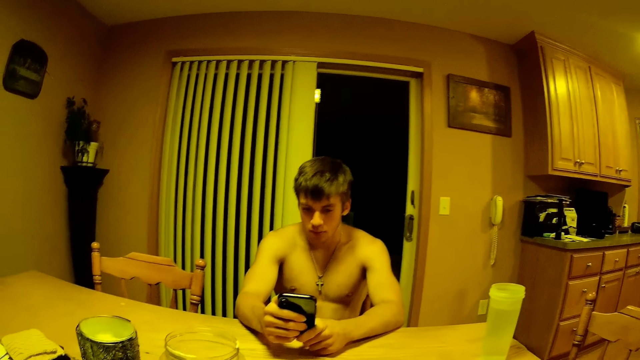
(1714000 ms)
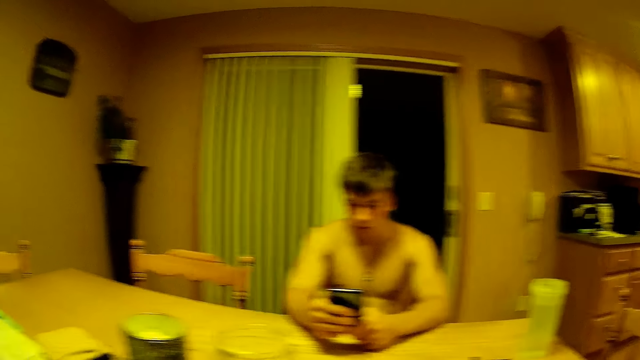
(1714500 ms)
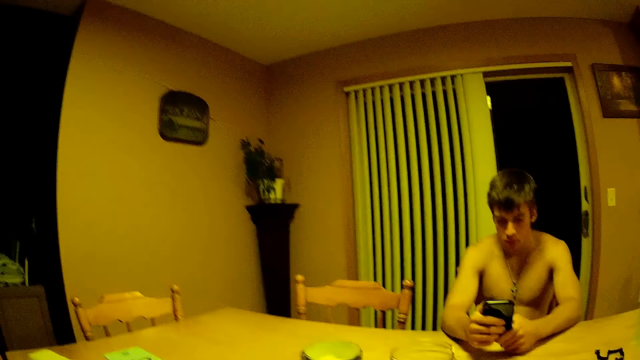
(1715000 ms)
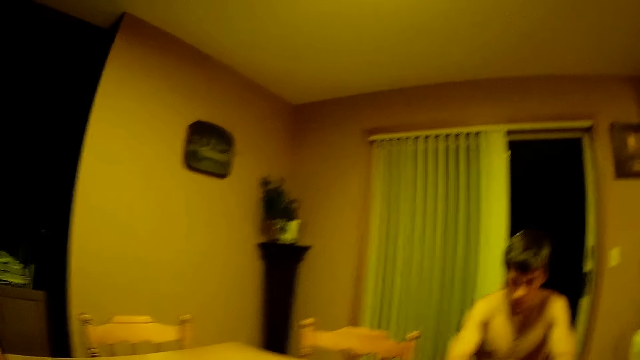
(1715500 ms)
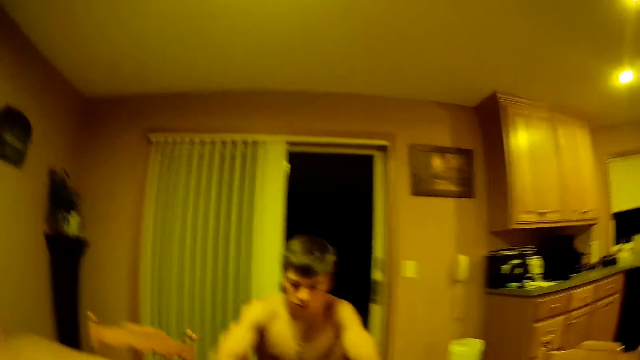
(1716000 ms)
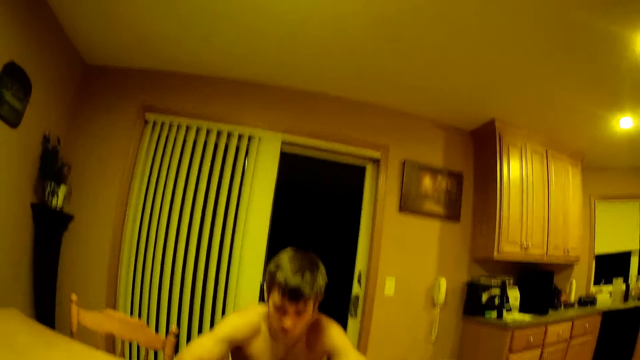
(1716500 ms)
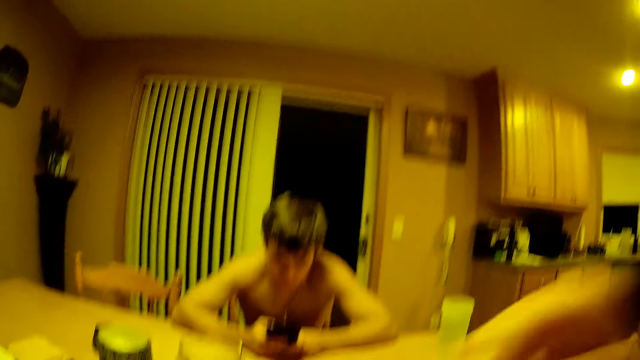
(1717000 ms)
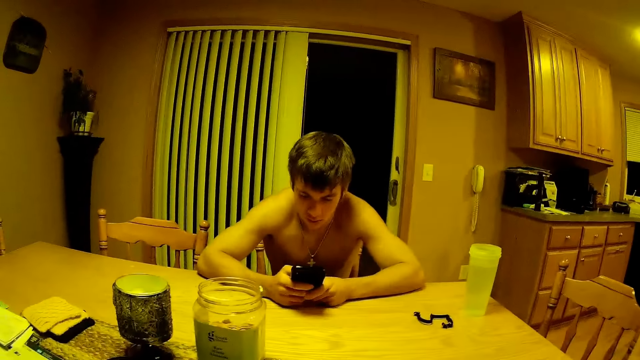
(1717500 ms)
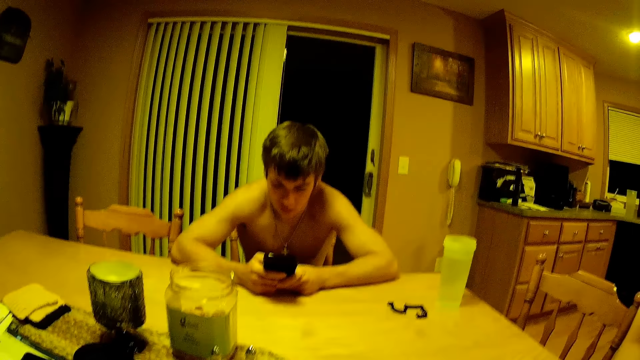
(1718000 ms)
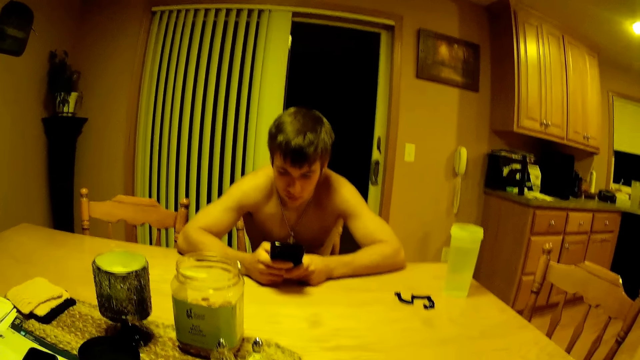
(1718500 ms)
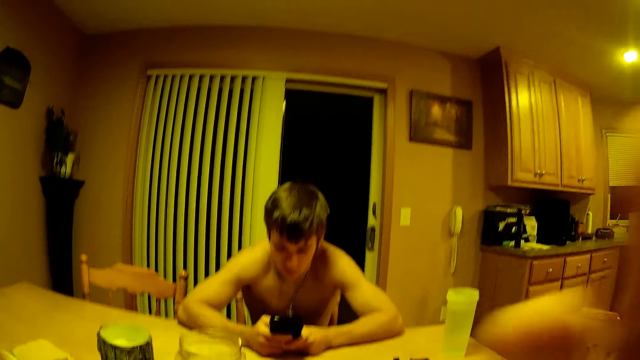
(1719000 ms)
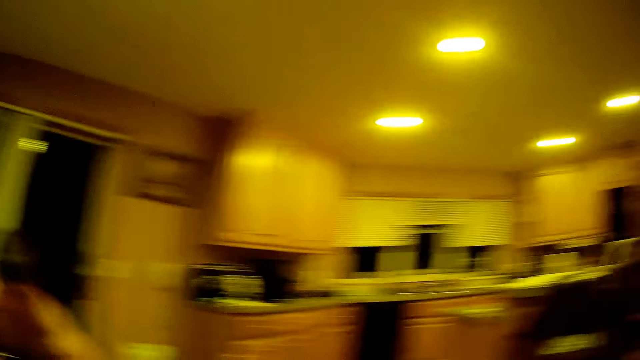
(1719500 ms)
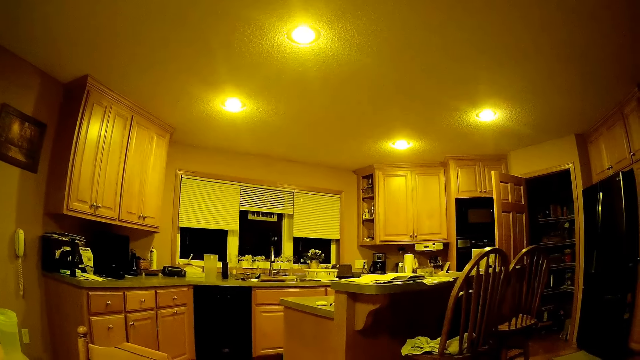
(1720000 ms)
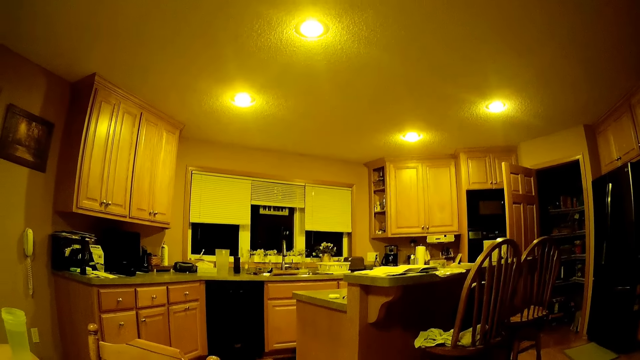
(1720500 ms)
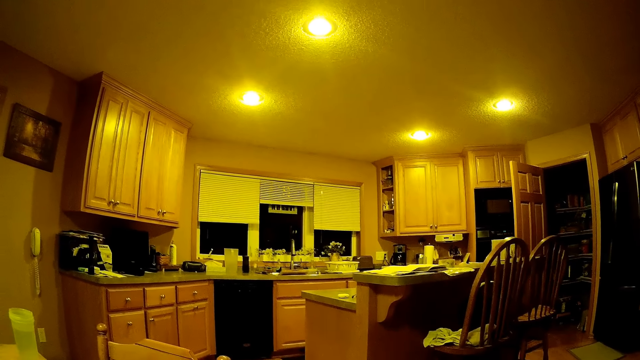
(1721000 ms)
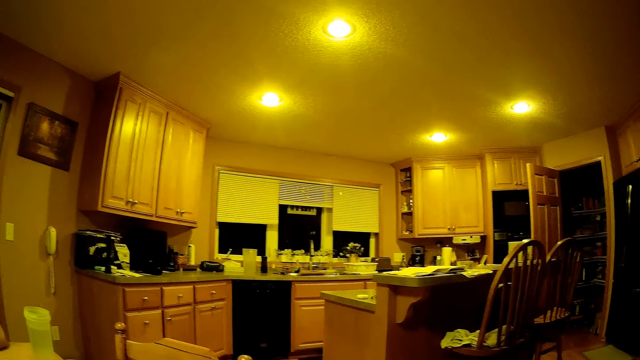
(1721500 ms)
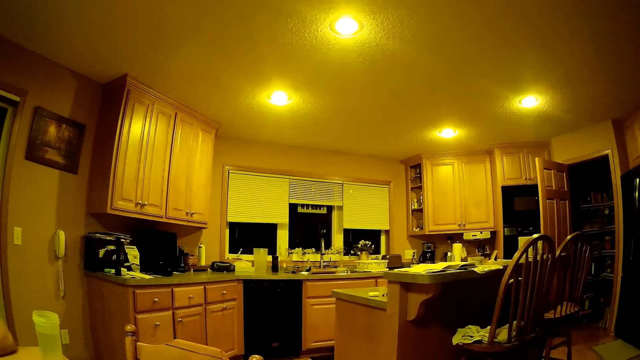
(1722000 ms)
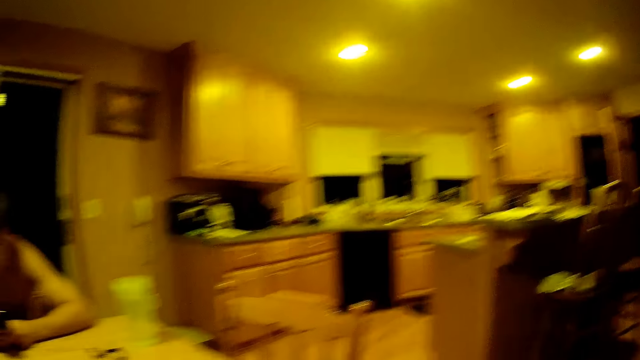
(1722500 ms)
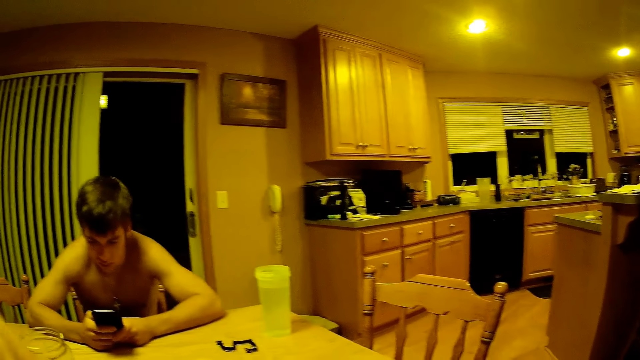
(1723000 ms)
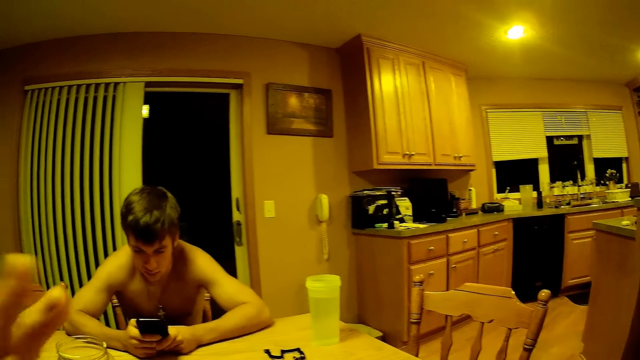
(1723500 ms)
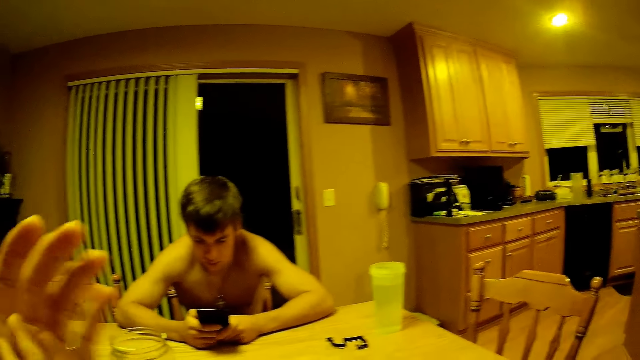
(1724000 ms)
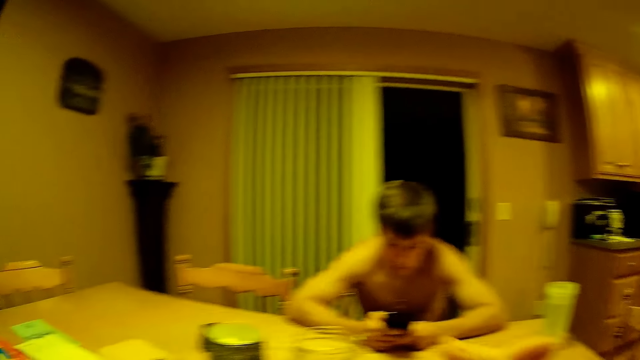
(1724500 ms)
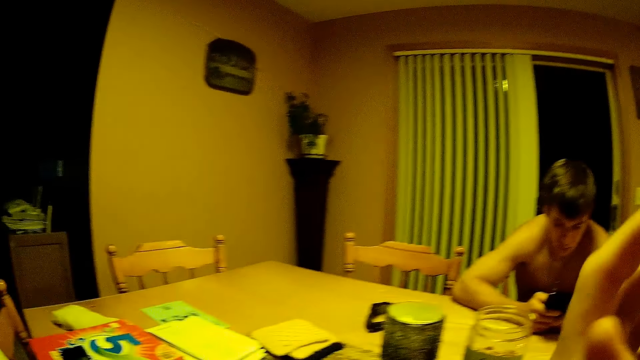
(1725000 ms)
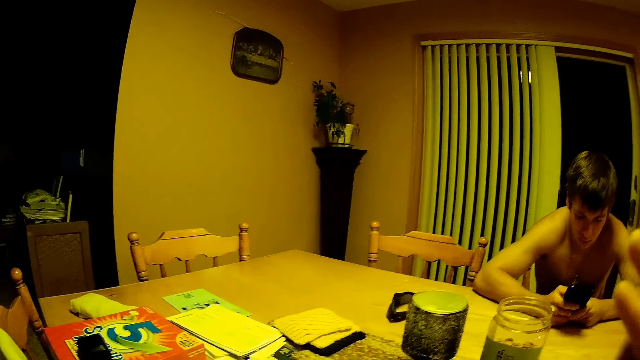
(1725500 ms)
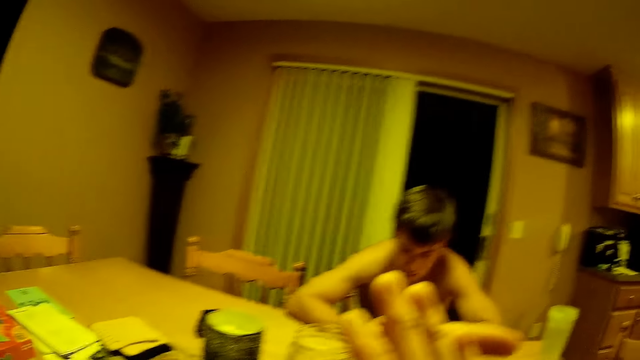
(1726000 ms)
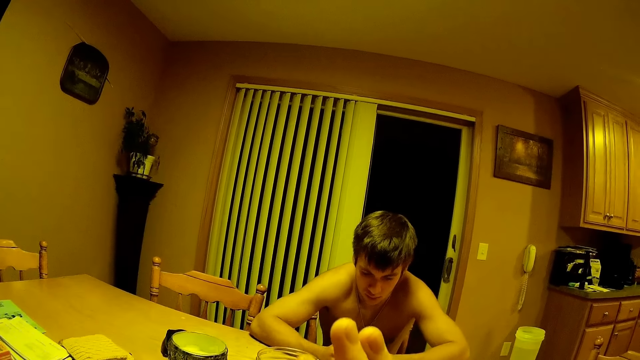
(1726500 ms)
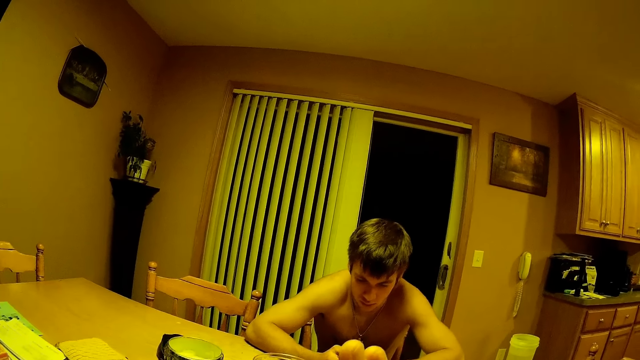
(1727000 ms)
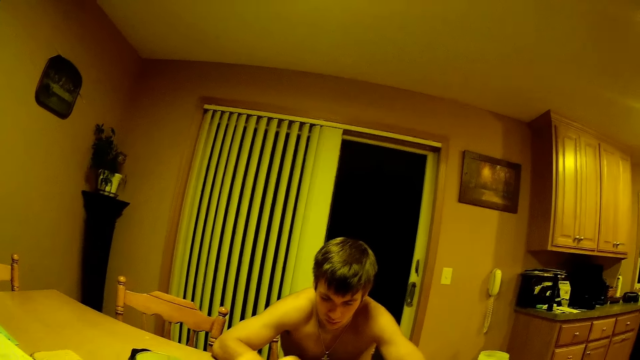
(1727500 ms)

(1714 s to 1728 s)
The camera wearer drops the phone on the table. A man raises a hand. The man raises both hands. The camera wearer rubs palms together. The man raises one hand.

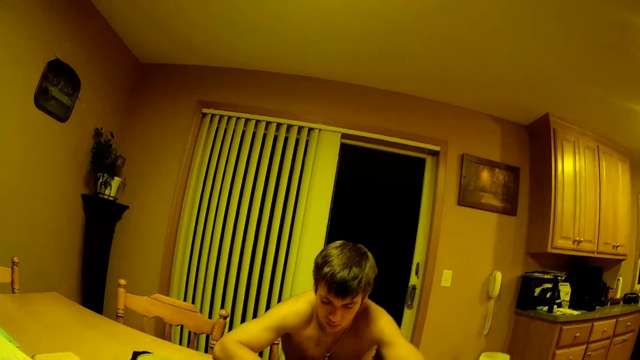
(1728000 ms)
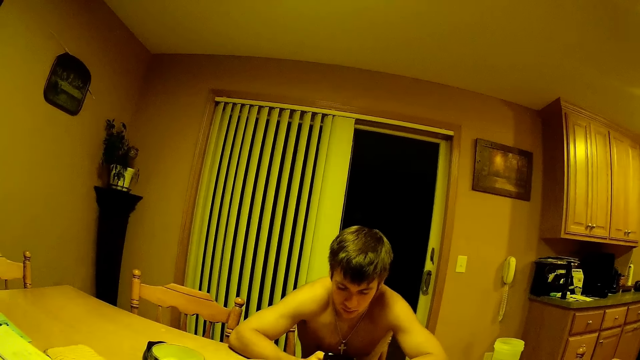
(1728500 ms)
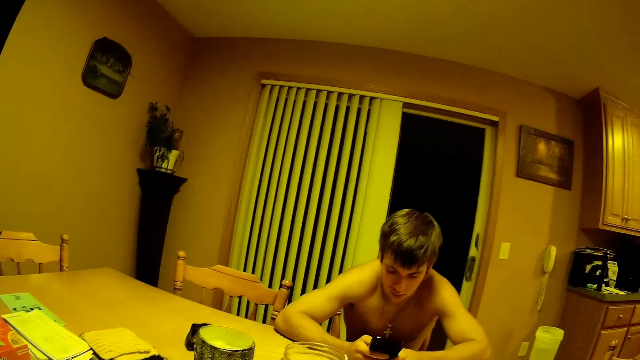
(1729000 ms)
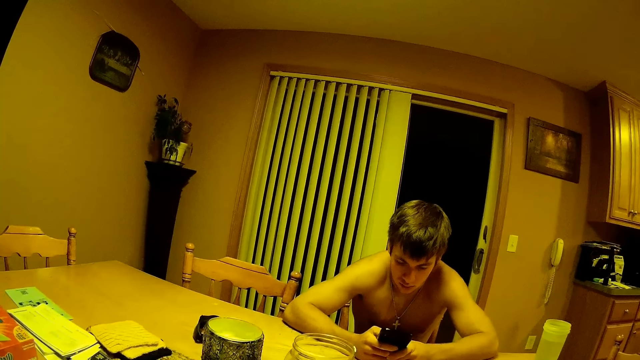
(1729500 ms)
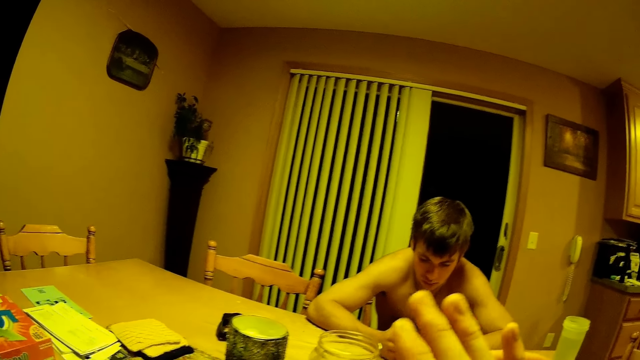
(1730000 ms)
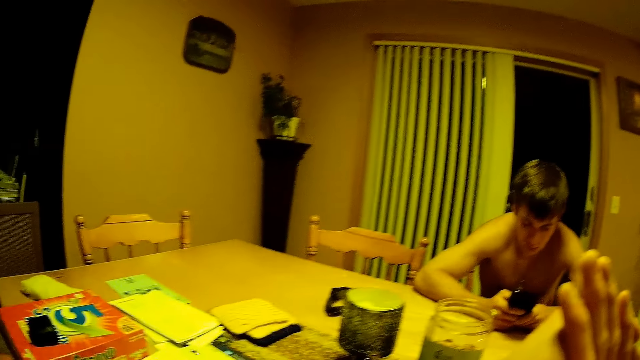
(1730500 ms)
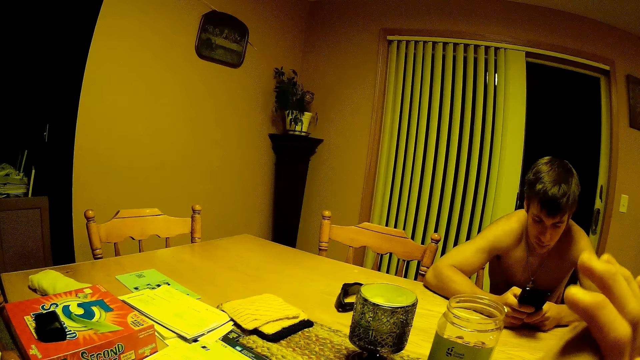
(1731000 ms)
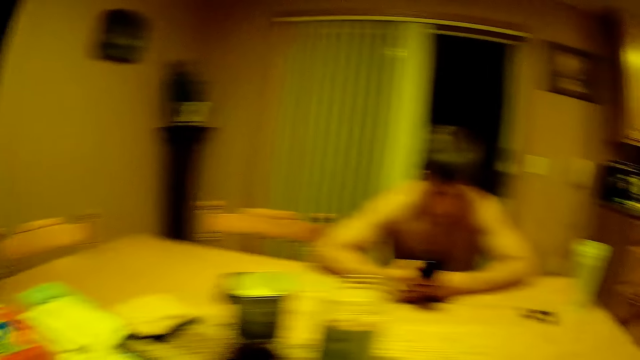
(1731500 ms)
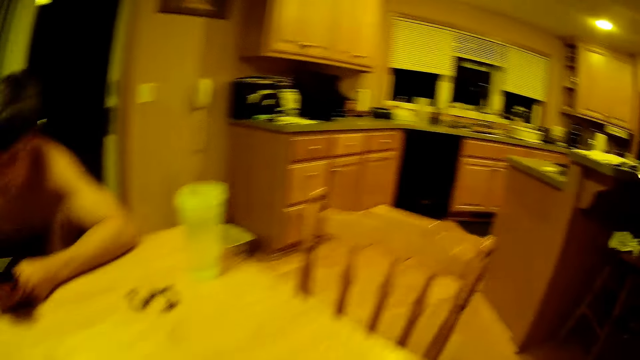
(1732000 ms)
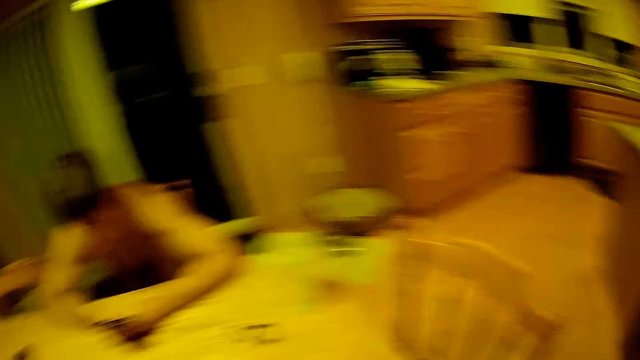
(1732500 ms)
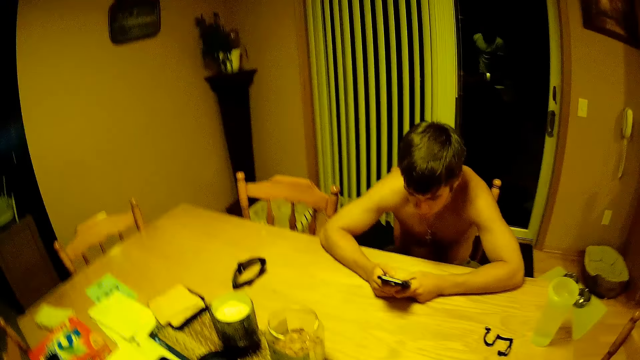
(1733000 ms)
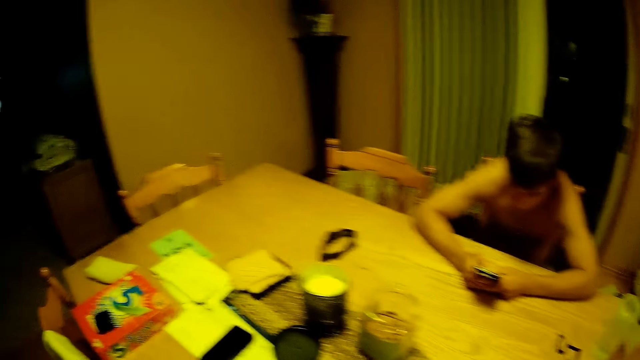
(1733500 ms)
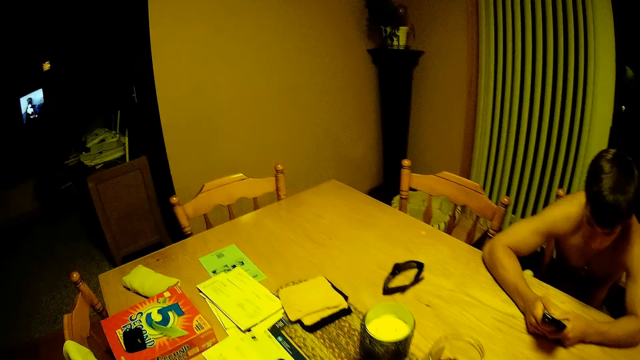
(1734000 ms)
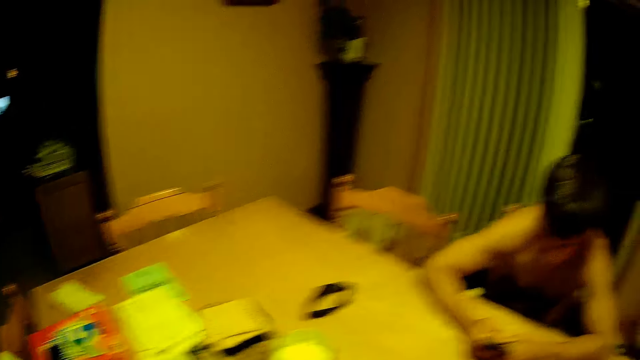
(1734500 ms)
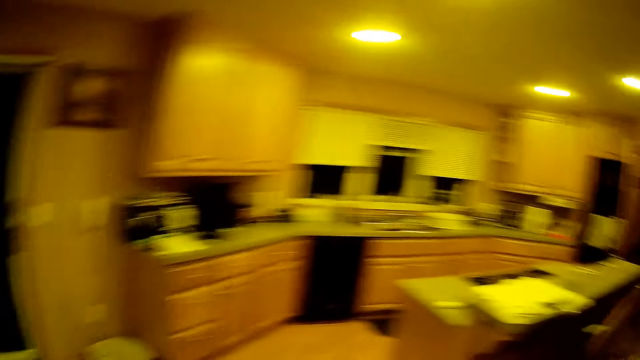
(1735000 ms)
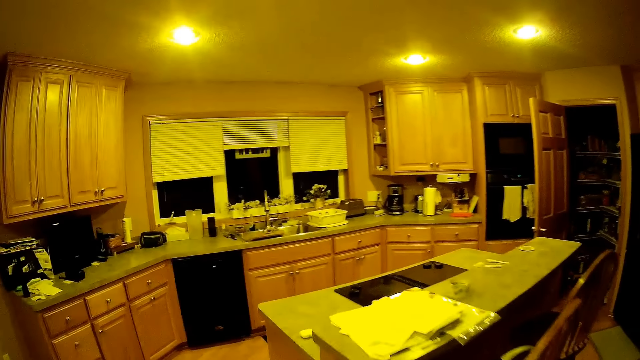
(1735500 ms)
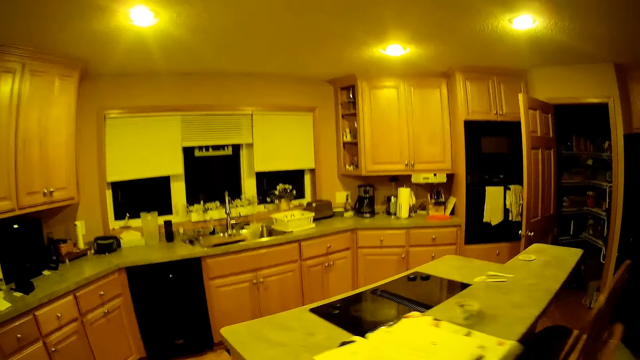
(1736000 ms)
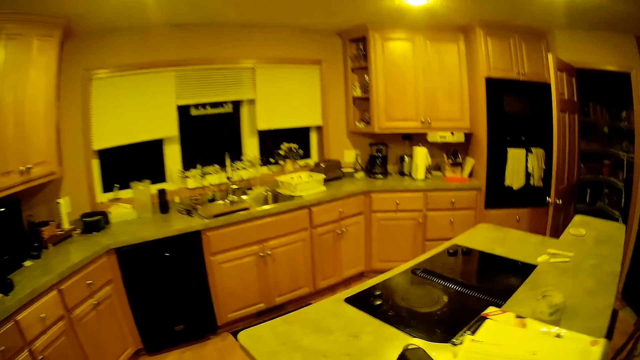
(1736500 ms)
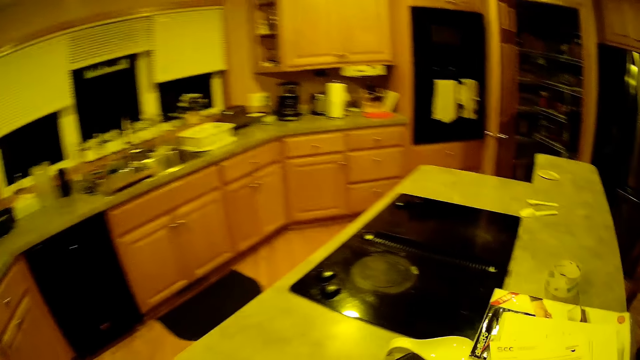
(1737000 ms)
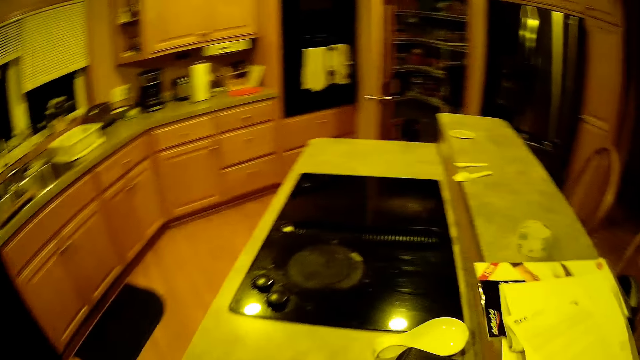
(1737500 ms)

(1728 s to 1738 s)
The camera wearer walks towards the kitchen.
